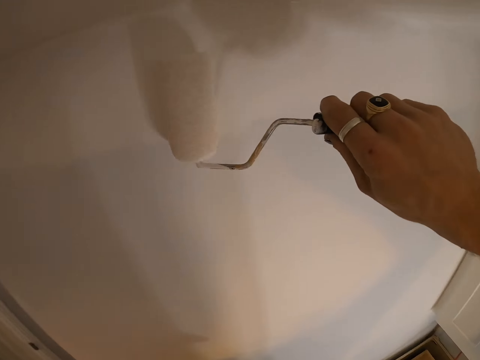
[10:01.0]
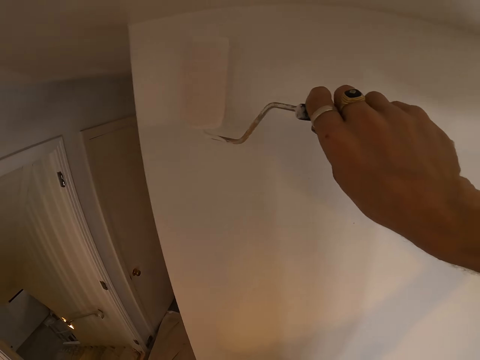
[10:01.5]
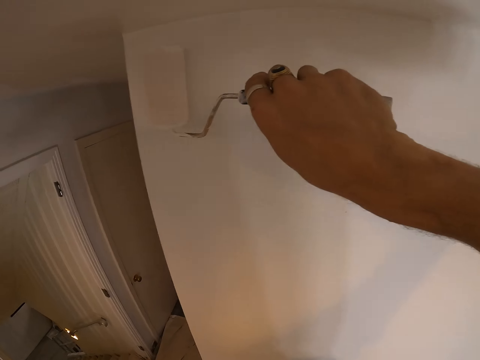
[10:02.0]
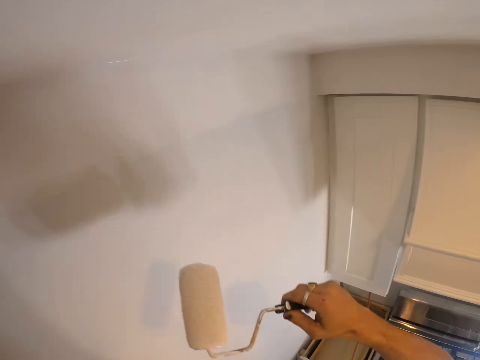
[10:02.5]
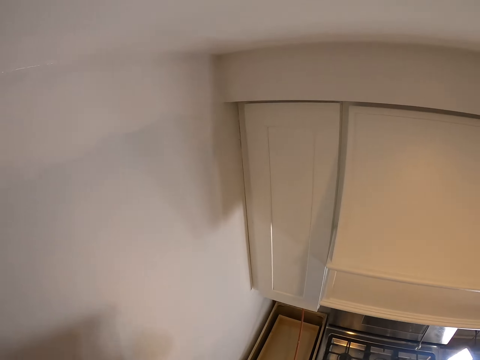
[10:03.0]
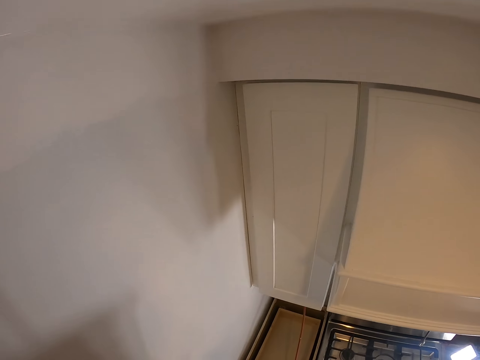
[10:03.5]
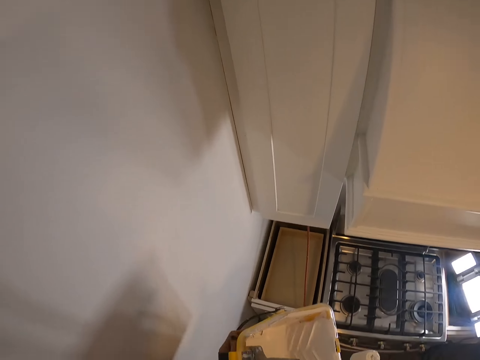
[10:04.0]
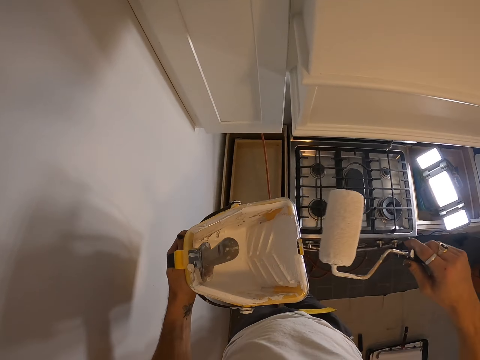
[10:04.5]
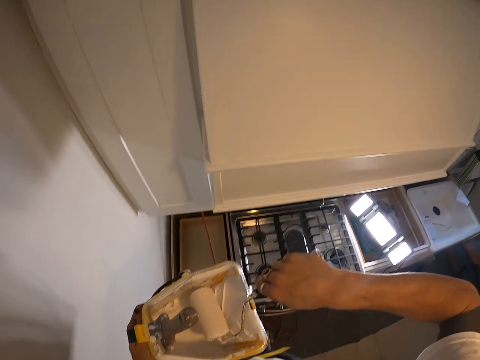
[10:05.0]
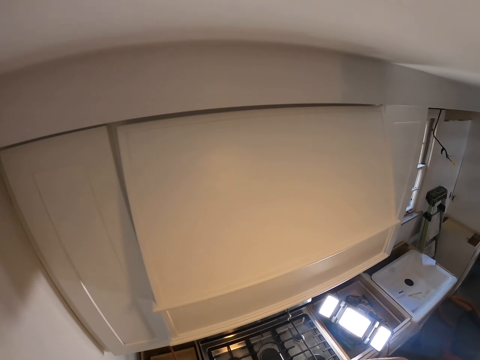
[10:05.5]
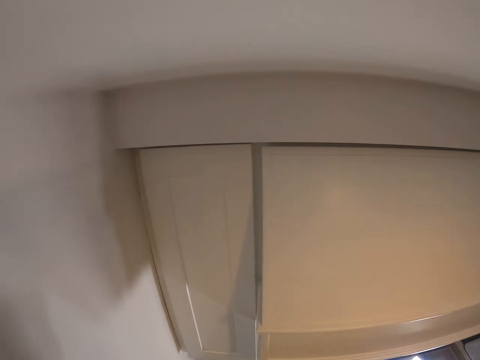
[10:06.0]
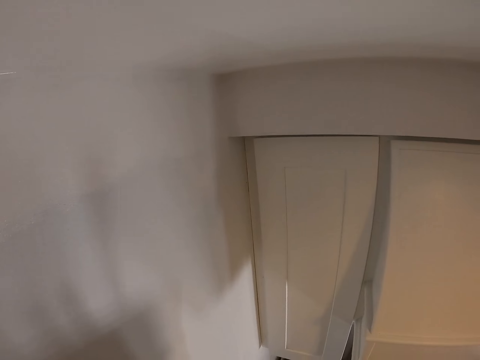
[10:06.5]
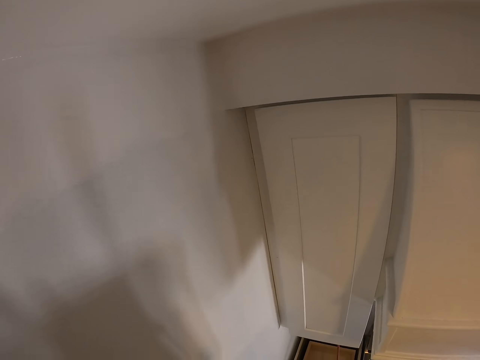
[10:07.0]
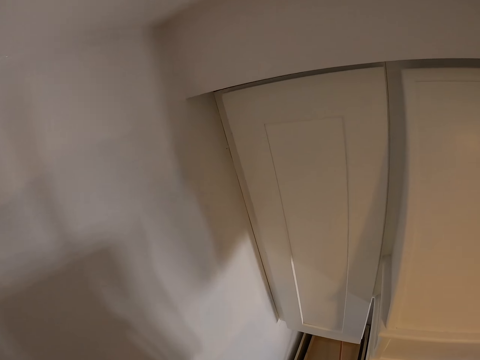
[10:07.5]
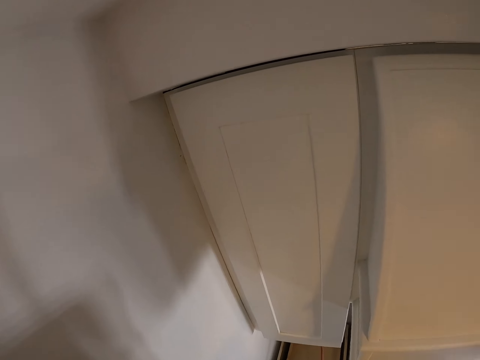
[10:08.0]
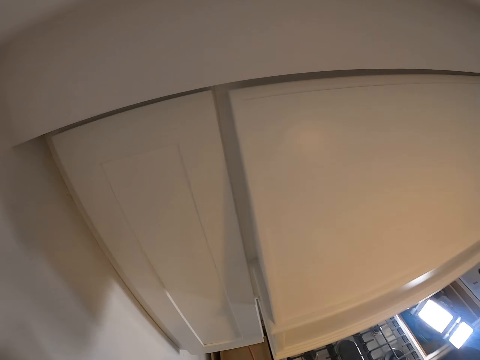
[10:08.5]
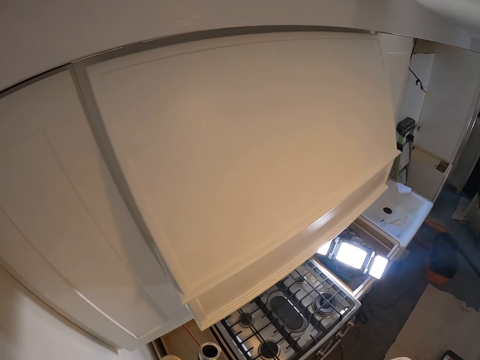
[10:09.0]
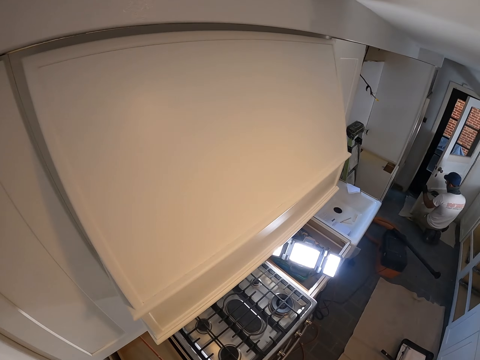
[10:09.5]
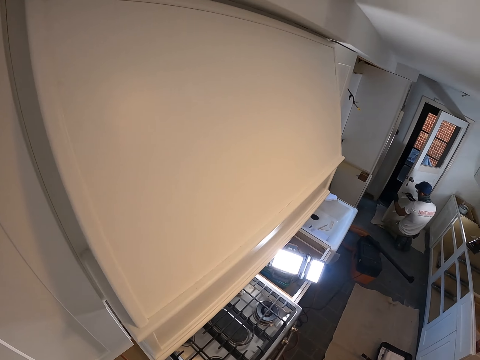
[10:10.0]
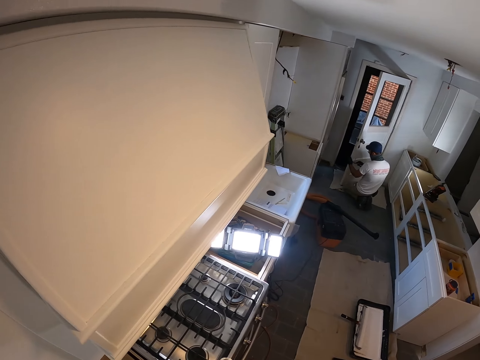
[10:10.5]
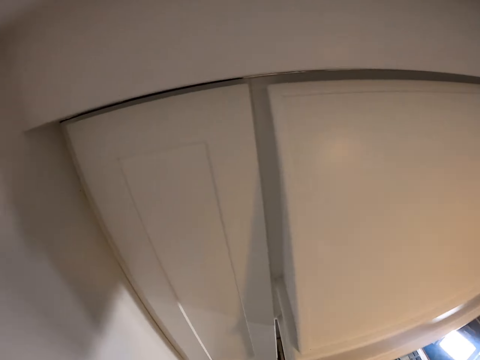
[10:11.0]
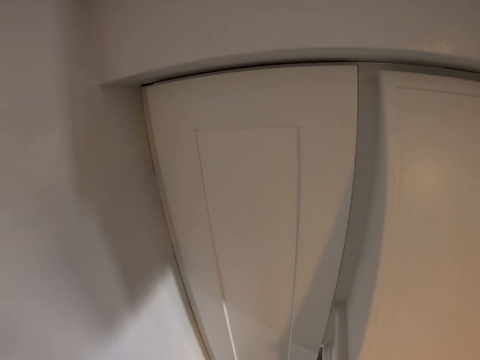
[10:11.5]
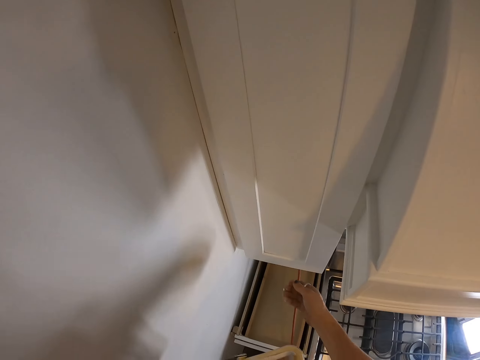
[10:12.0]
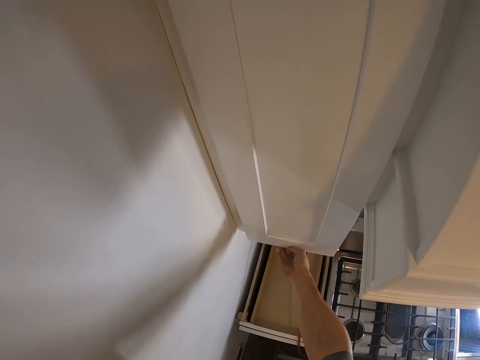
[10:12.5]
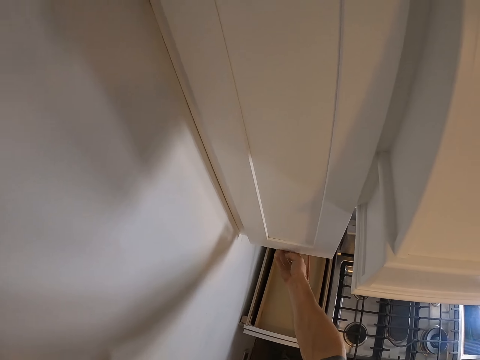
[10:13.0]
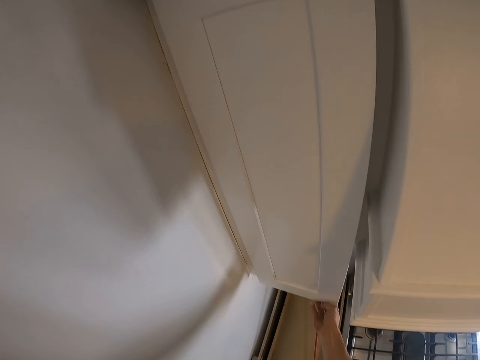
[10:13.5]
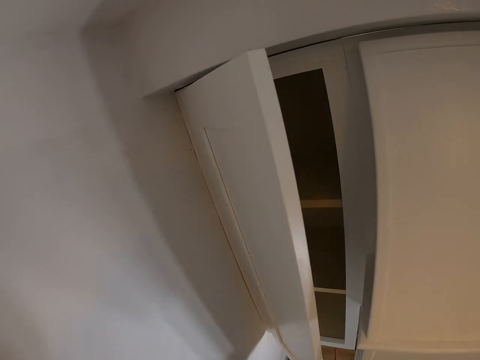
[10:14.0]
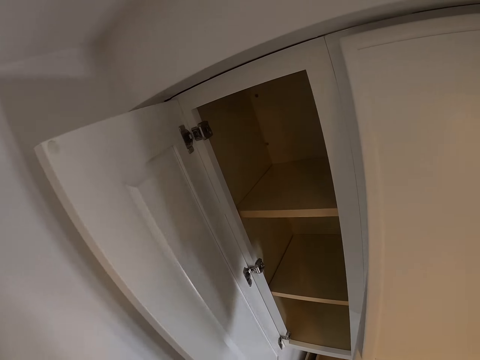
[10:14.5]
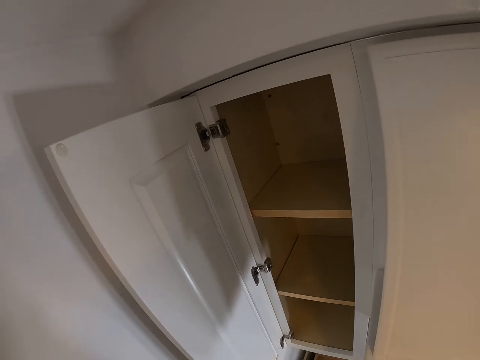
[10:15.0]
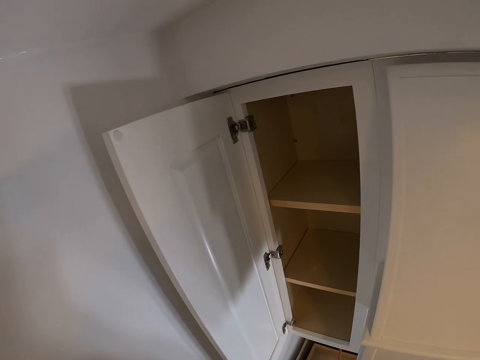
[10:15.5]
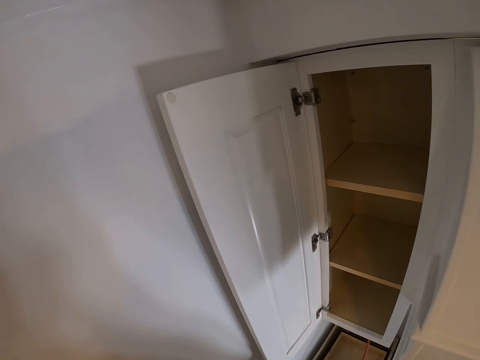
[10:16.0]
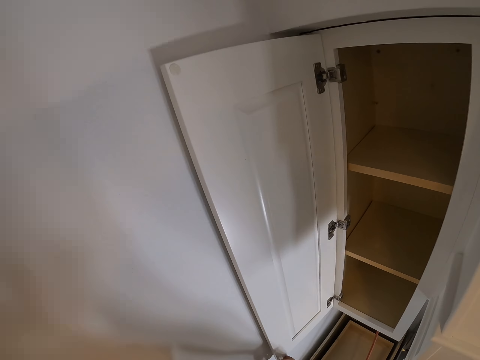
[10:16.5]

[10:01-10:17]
The camera wearer dips the paint roller brush in the paint can or roller tray. They open a cabinet door.

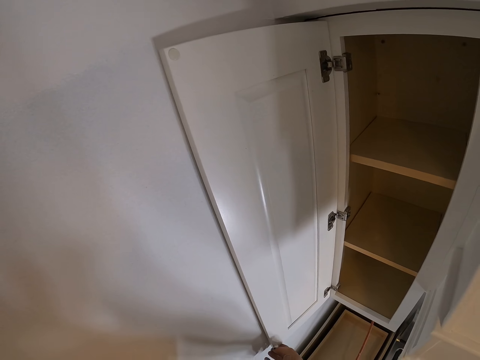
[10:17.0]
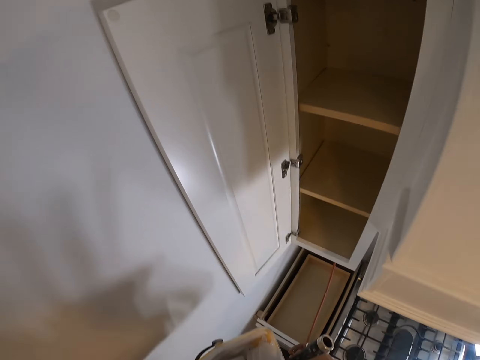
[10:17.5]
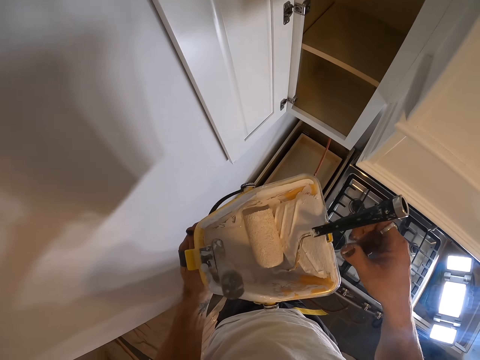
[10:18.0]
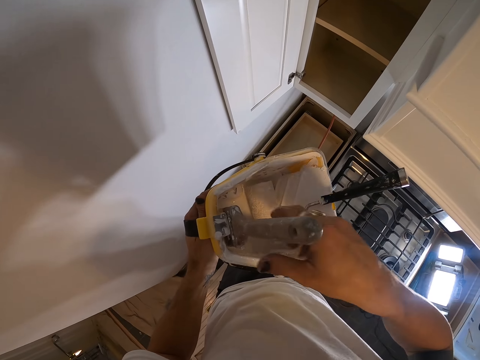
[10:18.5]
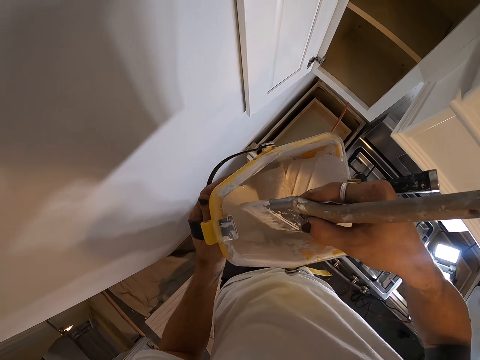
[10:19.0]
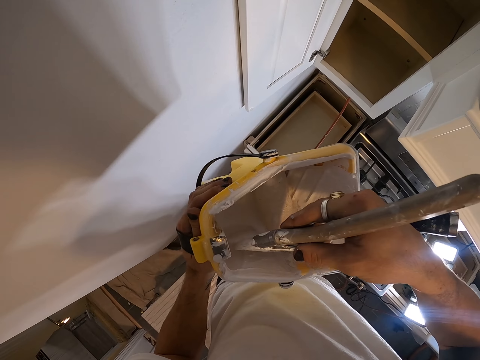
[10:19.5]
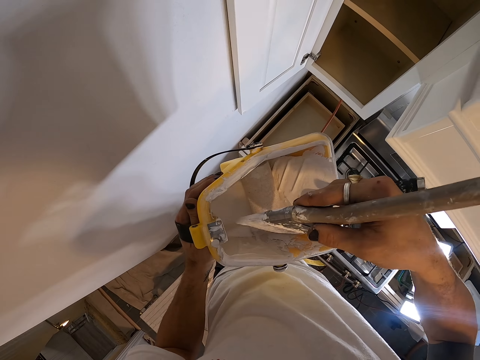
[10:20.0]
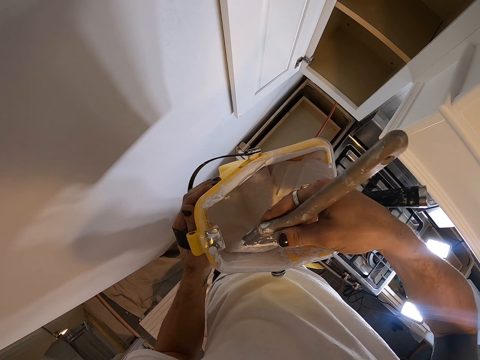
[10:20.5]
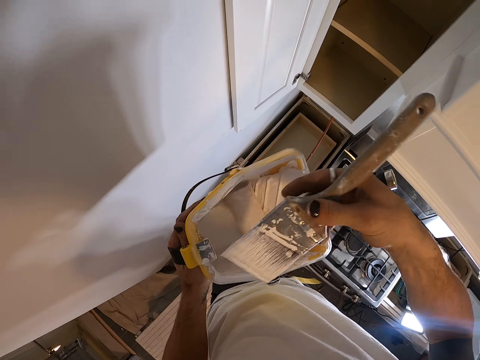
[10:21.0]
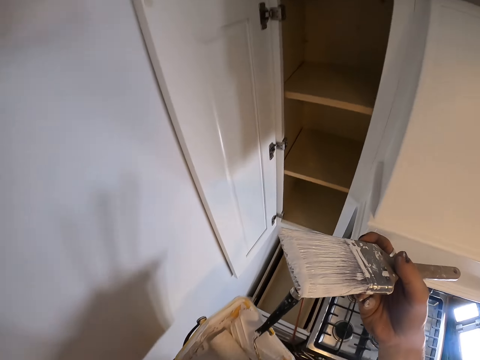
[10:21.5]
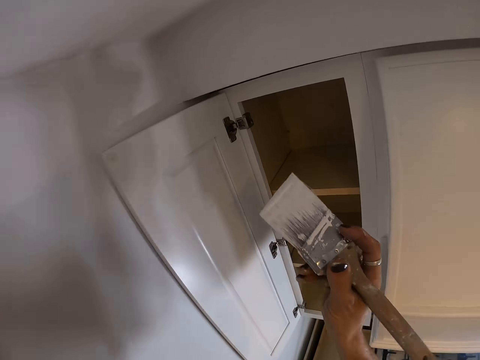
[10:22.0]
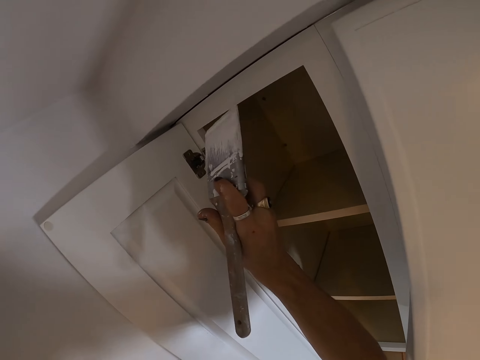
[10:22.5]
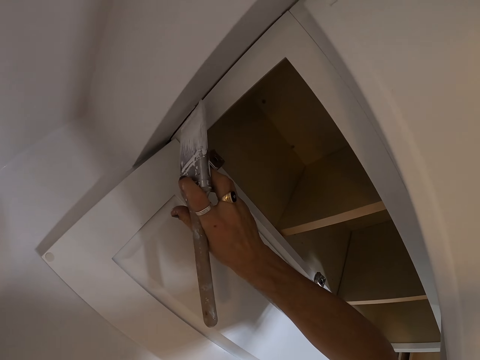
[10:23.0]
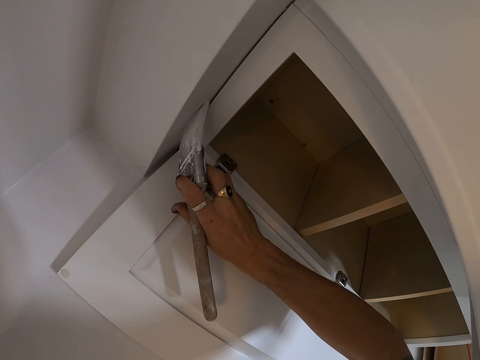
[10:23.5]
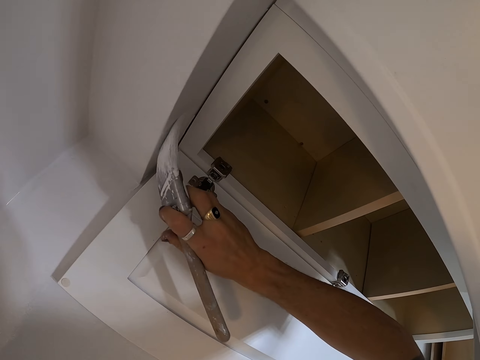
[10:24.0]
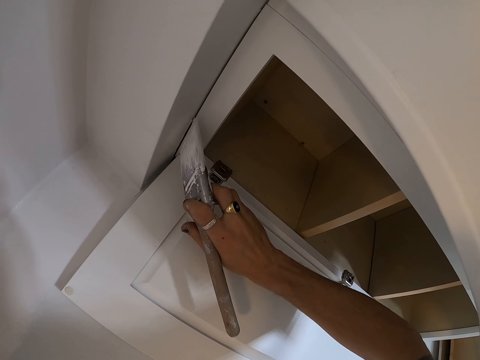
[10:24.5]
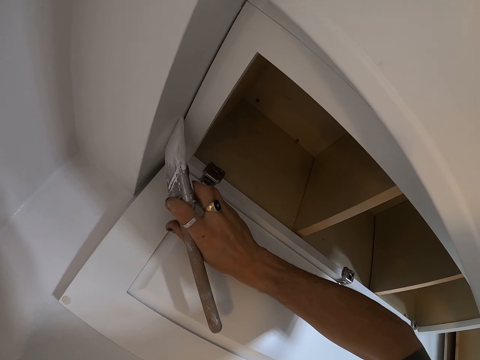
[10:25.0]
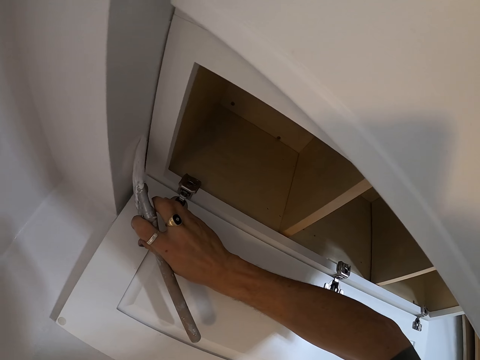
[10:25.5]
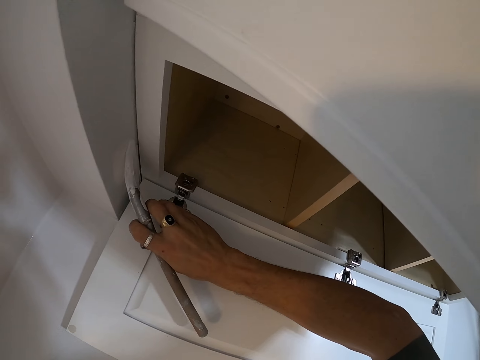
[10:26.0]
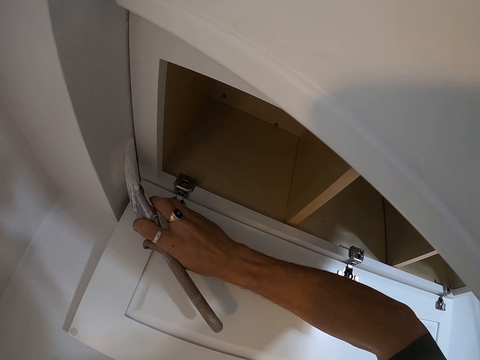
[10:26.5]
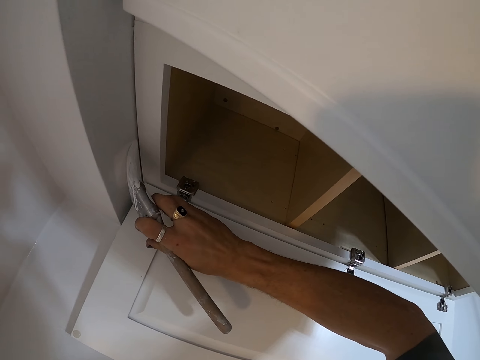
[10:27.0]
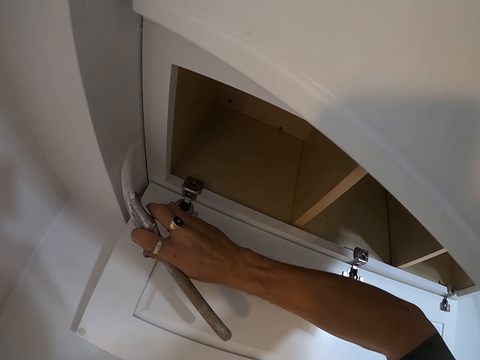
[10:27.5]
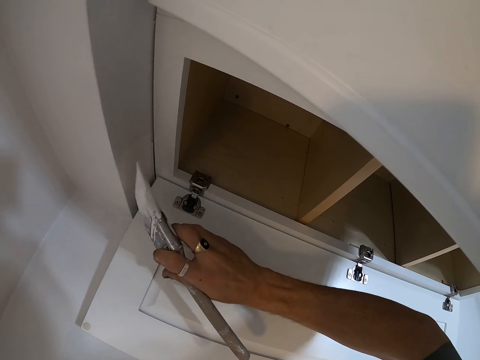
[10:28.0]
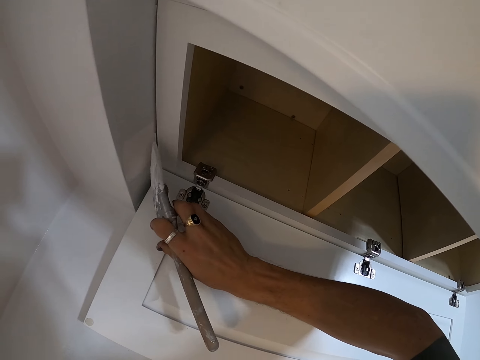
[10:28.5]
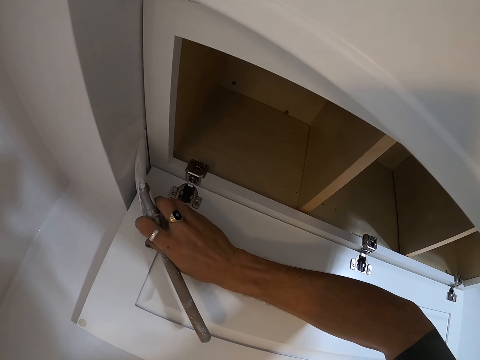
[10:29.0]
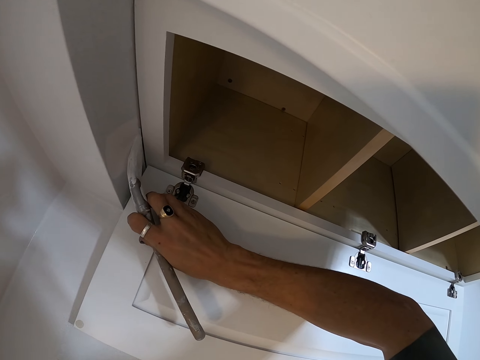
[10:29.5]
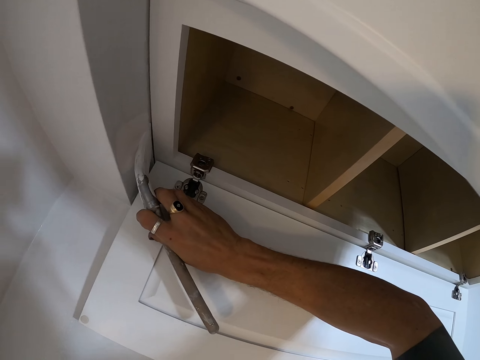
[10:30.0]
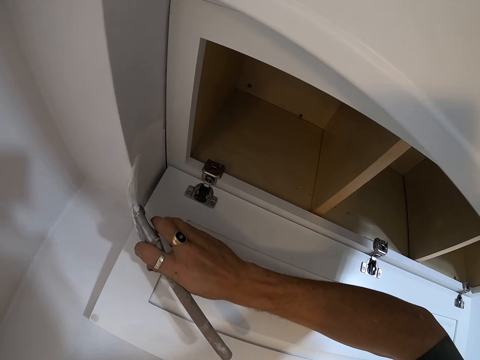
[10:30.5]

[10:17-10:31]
The camera wearer picks up a paint brush. They dip the brush into a roller tray. They paint the cabinet or wall with the paint brush.
